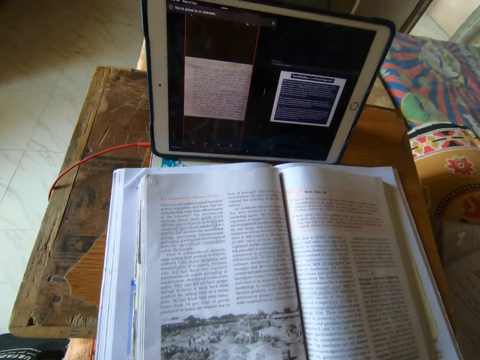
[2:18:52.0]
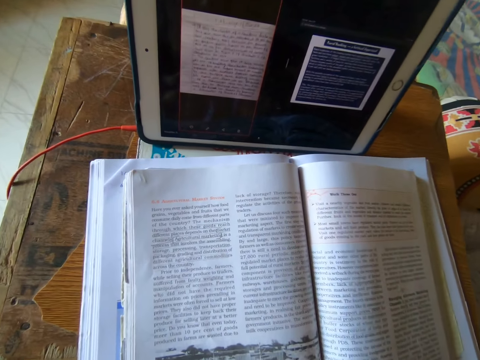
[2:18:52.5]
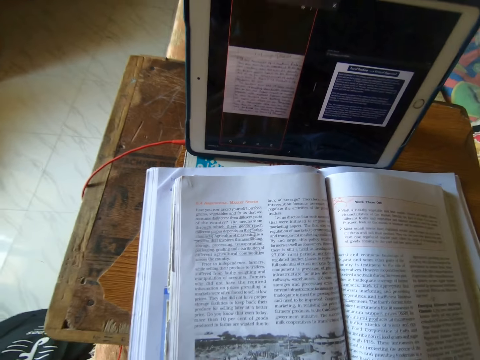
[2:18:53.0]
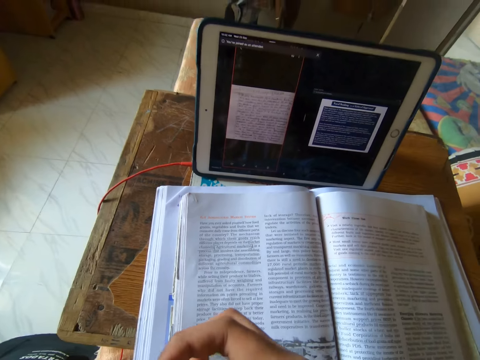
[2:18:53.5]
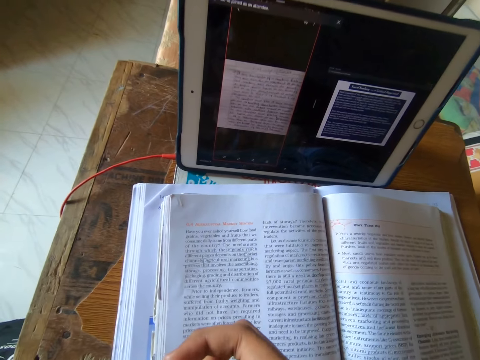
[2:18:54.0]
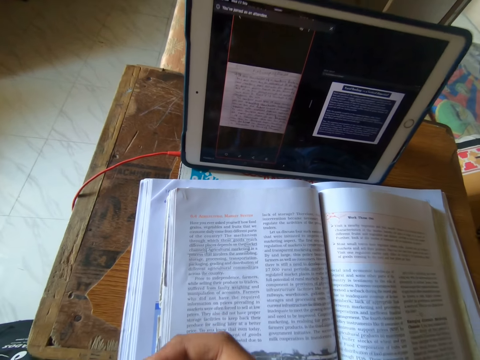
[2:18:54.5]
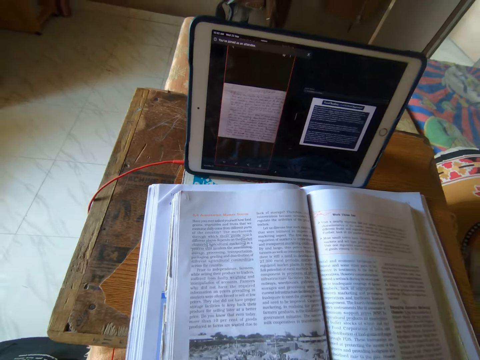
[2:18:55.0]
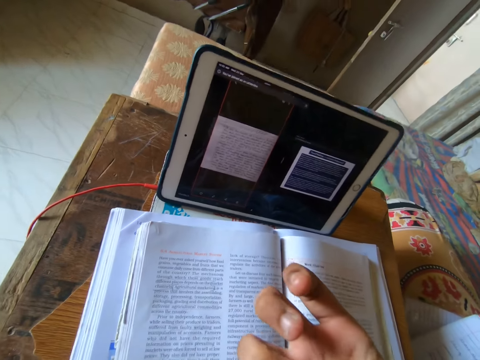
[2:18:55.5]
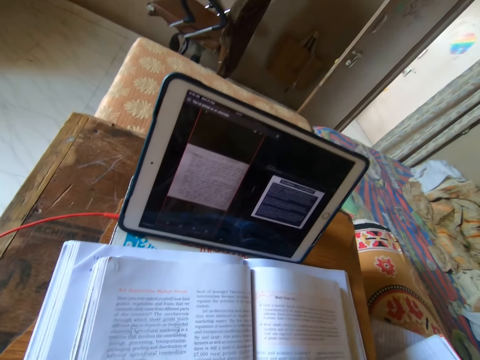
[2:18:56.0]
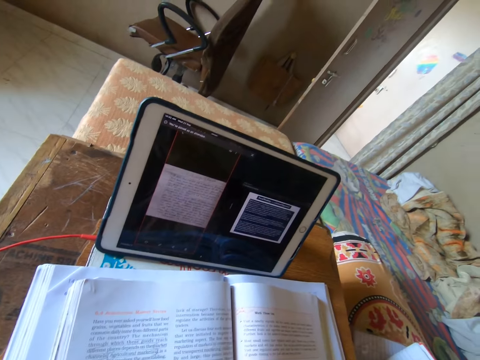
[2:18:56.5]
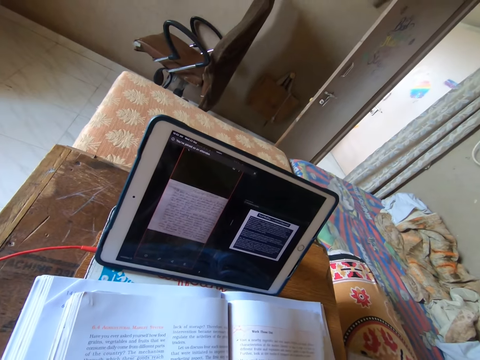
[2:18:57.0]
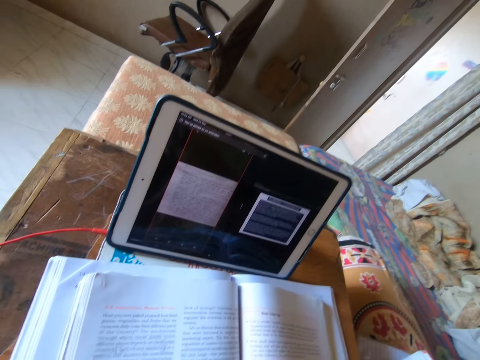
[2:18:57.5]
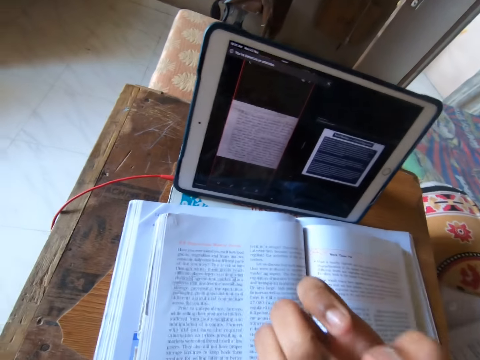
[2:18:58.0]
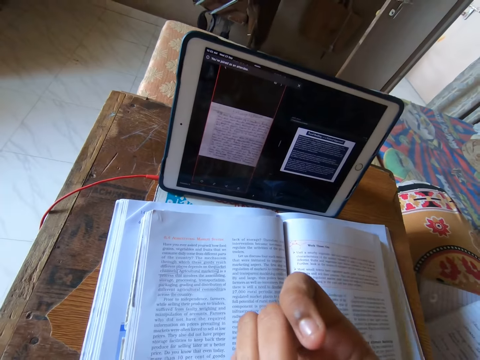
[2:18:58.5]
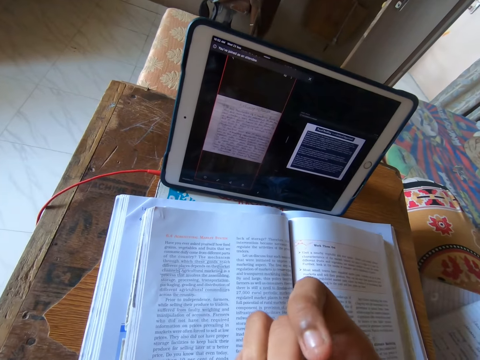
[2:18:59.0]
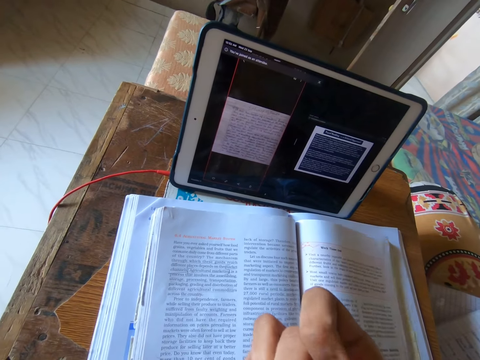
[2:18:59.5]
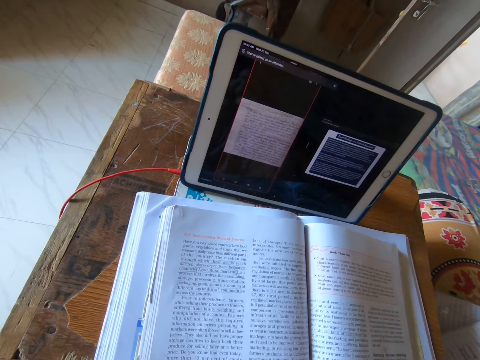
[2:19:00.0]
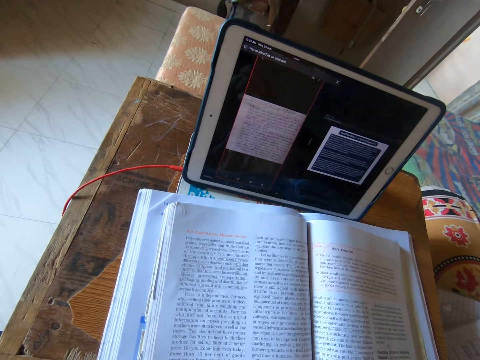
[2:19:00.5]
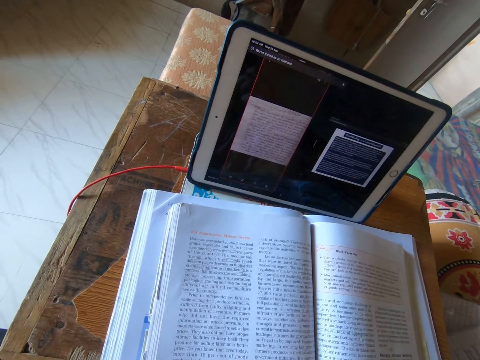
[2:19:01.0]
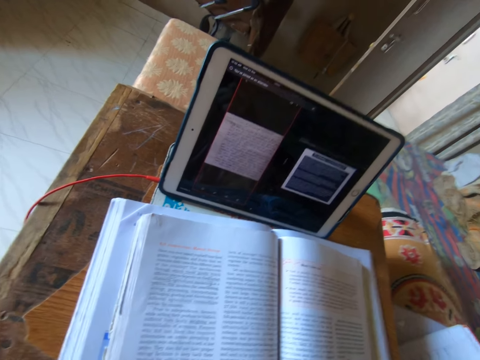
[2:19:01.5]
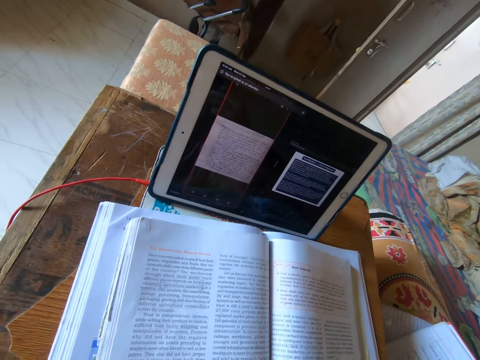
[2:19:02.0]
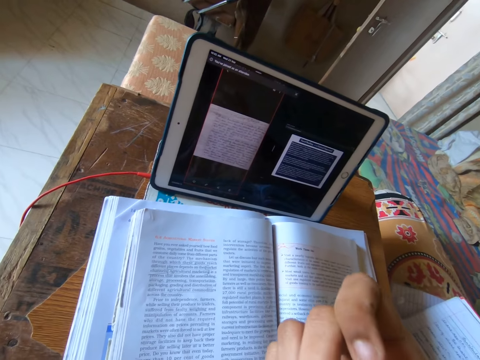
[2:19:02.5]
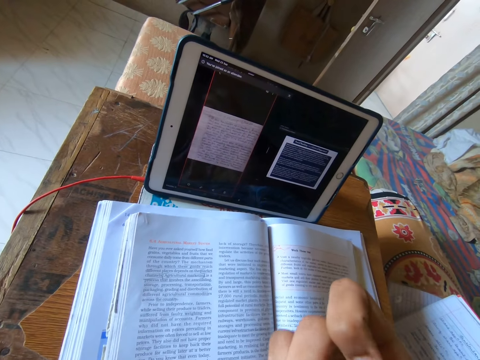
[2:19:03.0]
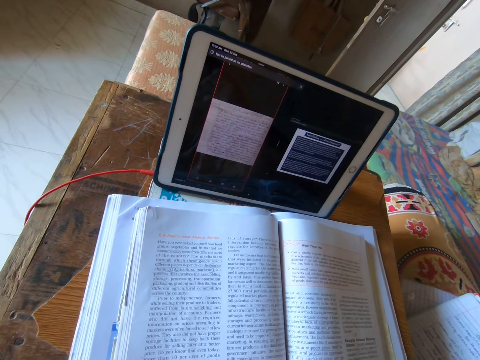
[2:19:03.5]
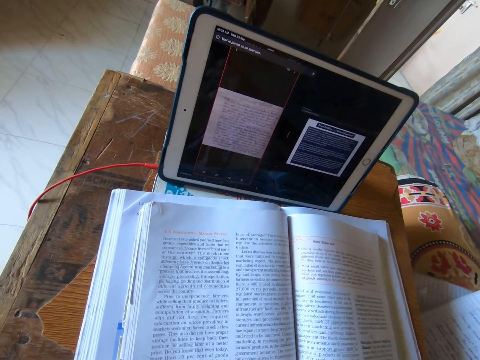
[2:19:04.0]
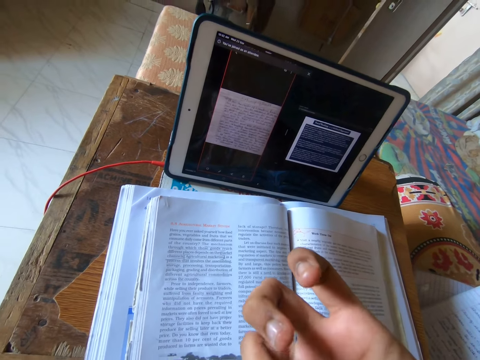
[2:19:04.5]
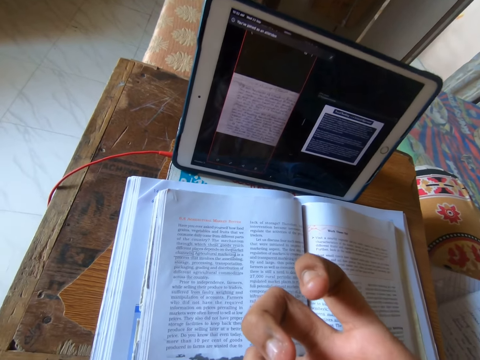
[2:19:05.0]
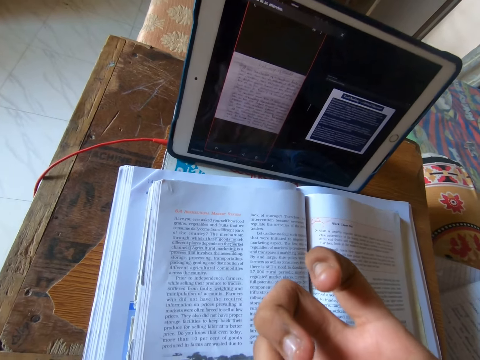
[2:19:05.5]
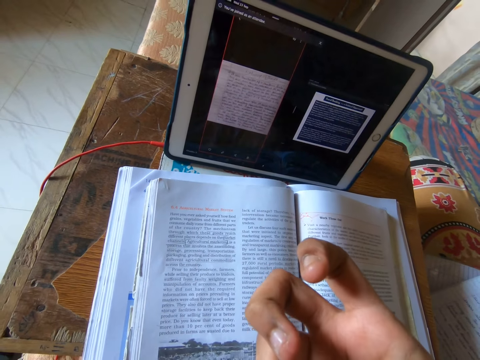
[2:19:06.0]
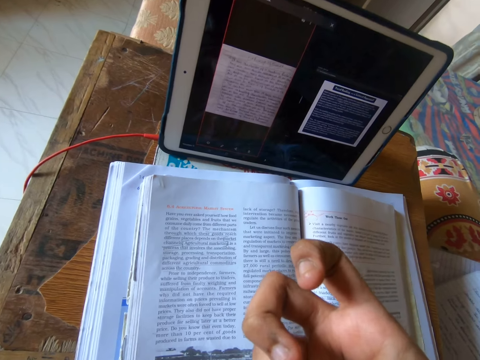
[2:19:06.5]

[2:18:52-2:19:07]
The camera wearer looks at her fingers. She picks on her fingers with her teeth. She plays with her fingers.

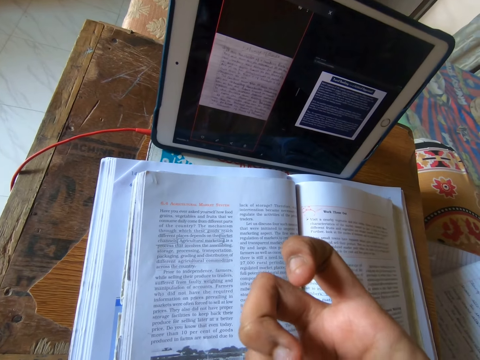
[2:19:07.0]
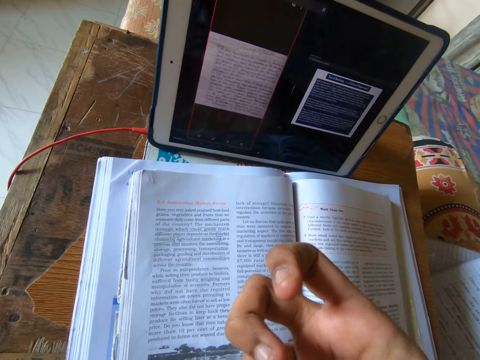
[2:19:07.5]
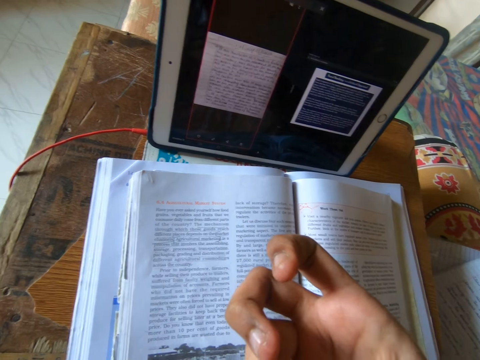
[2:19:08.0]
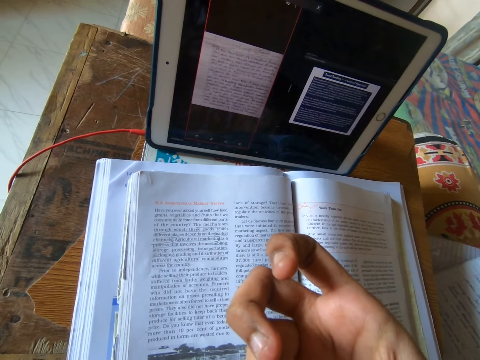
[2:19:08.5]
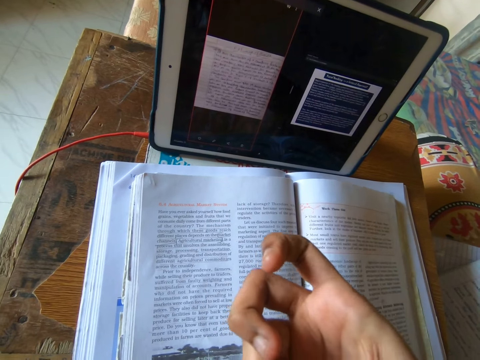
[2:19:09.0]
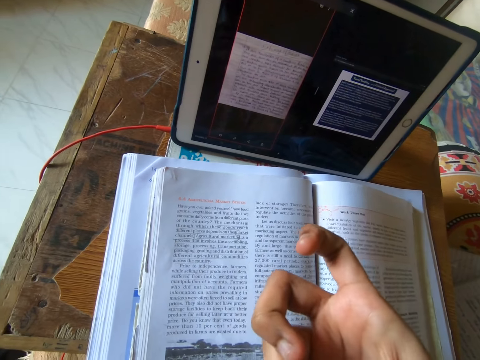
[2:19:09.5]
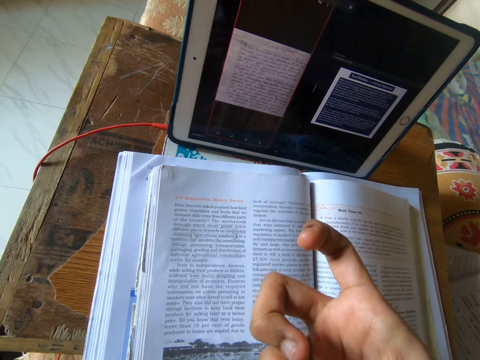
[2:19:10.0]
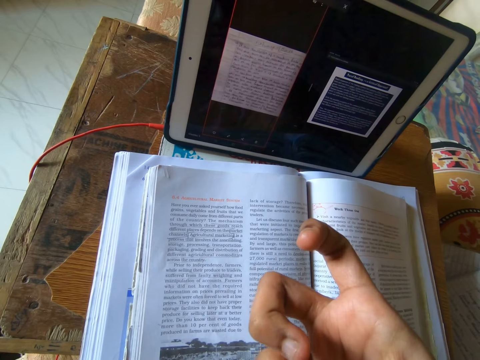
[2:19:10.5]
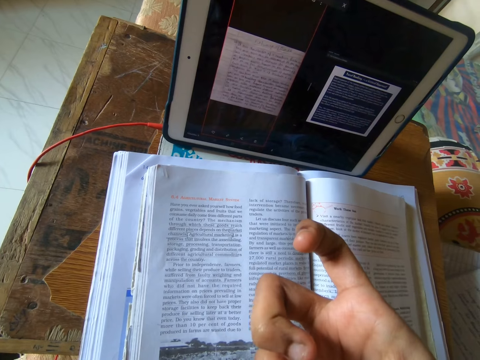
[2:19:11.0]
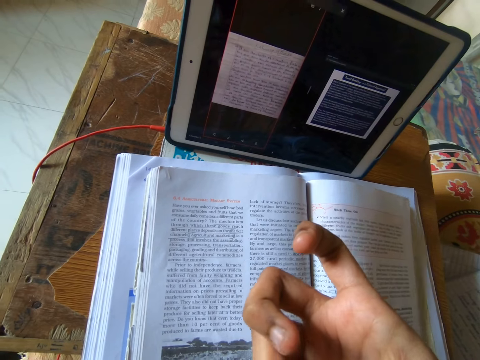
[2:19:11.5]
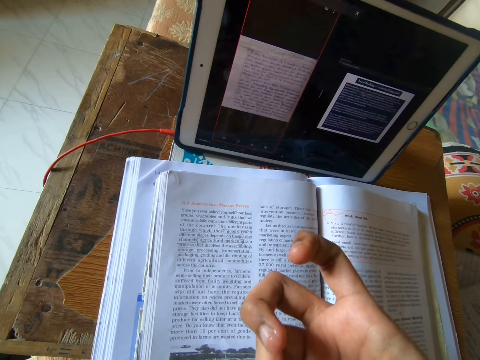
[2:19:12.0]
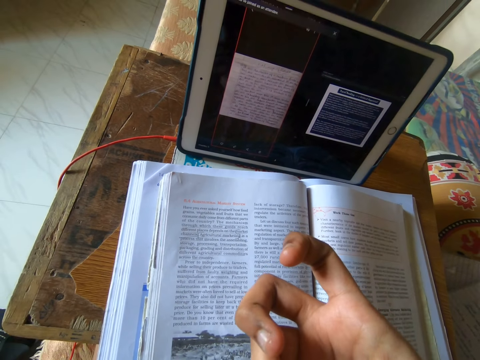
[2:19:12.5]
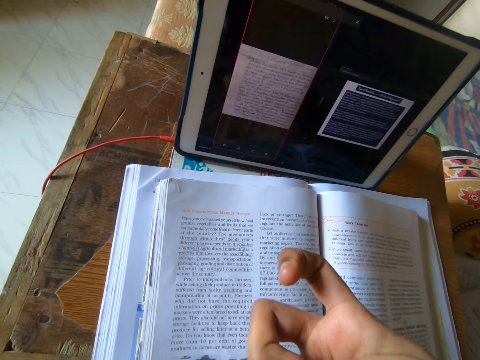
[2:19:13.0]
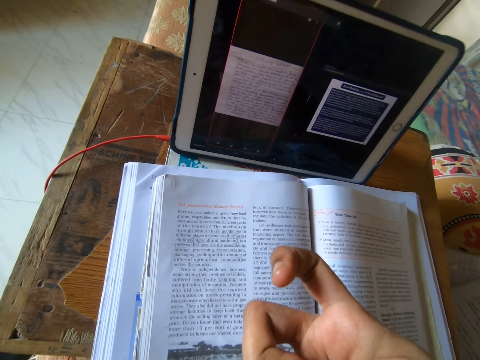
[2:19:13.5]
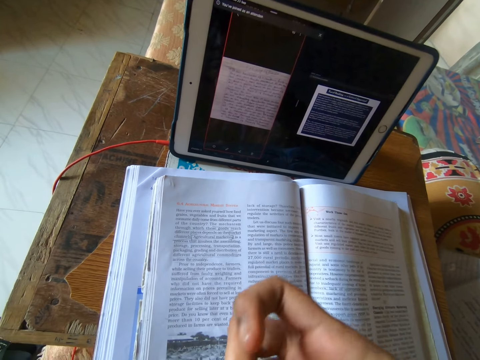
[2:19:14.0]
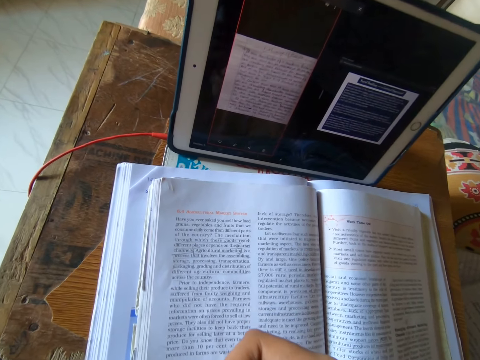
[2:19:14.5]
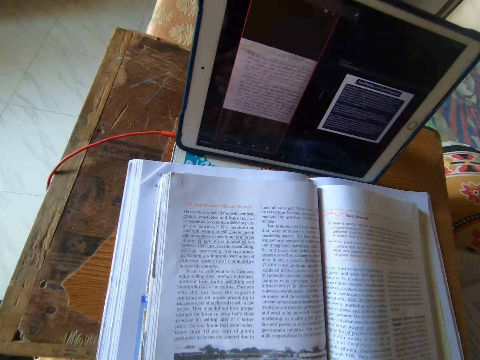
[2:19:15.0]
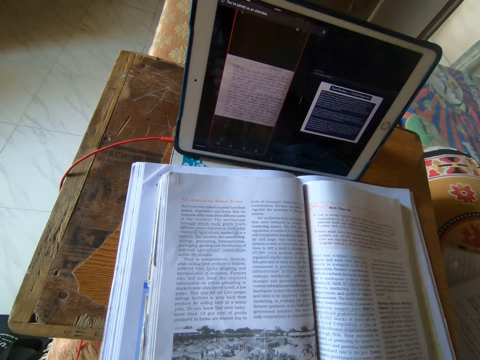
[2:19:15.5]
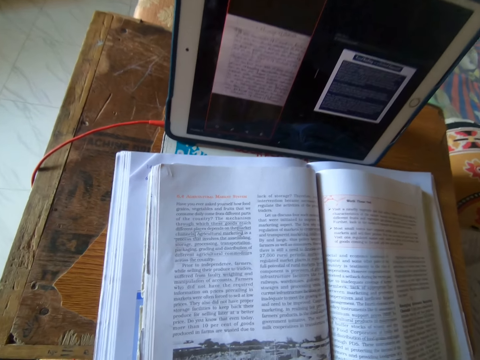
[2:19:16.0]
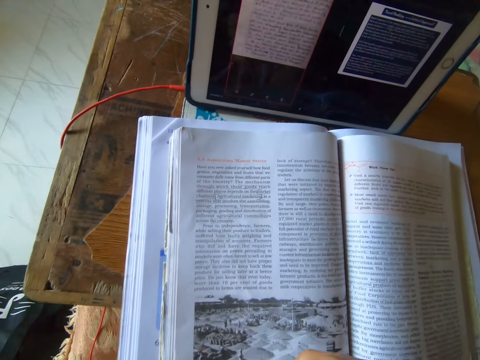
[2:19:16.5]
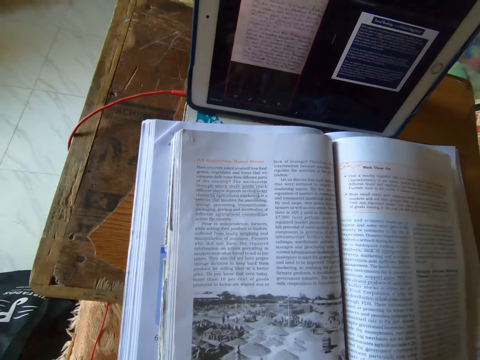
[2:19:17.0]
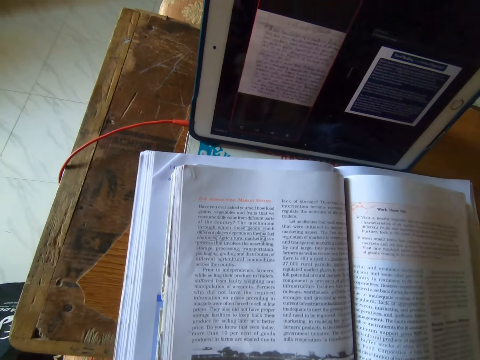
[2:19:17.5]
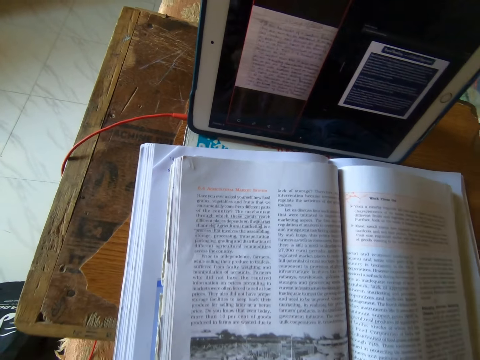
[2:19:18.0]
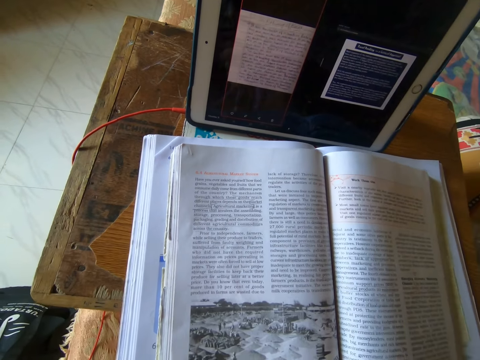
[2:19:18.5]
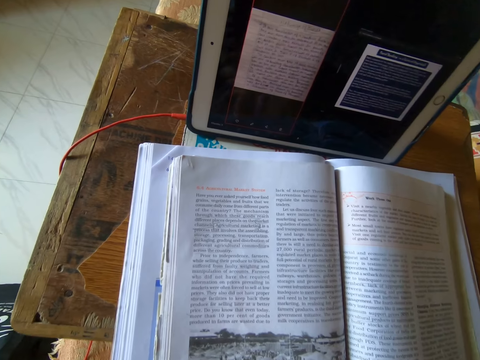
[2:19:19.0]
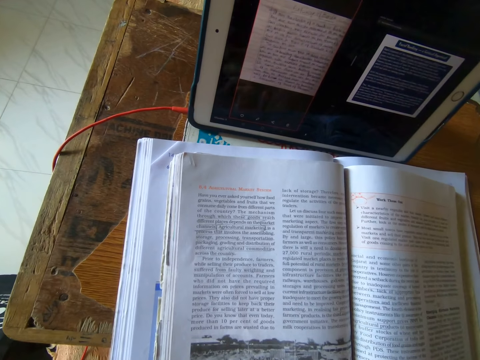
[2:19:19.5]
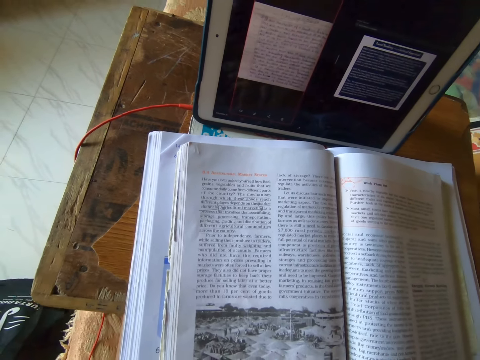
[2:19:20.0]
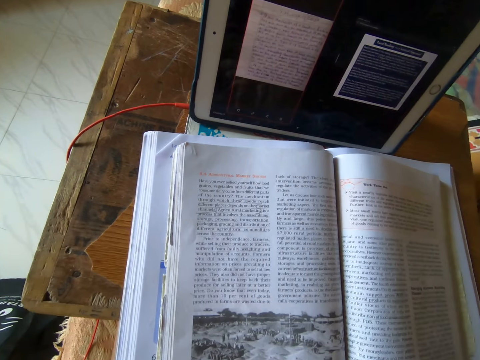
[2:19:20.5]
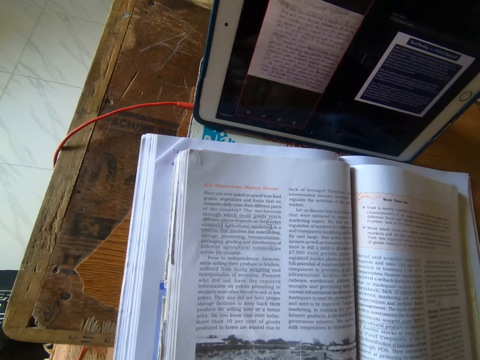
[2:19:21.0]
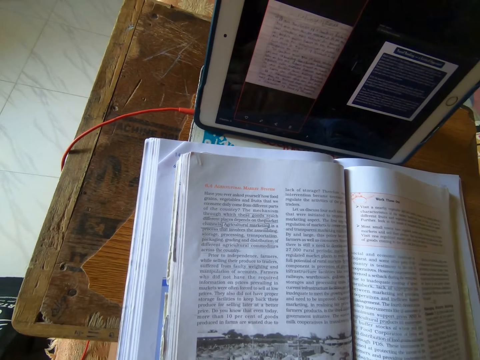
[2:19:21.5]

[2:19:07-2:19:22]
The camera wearer reads out loud from the textbook on the table. They study the textbook quietly.
